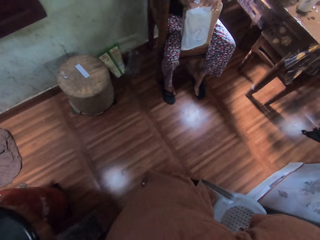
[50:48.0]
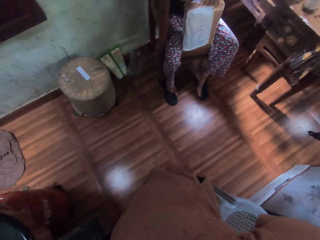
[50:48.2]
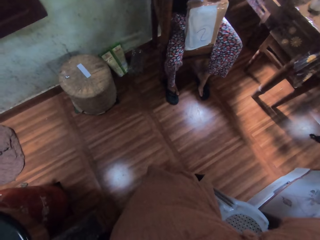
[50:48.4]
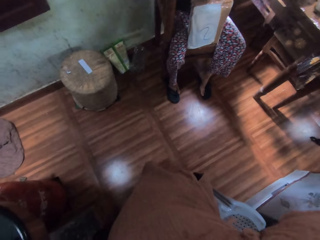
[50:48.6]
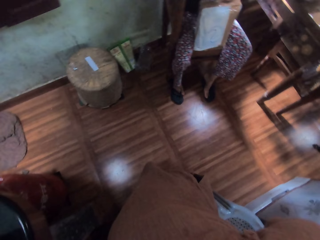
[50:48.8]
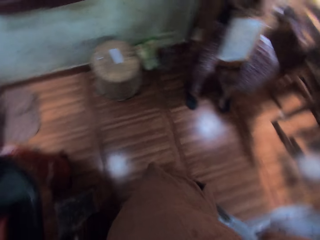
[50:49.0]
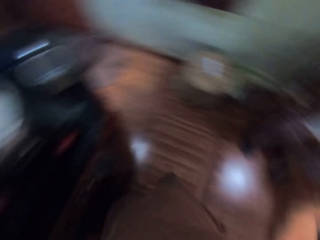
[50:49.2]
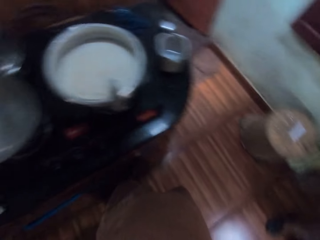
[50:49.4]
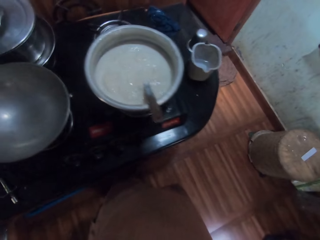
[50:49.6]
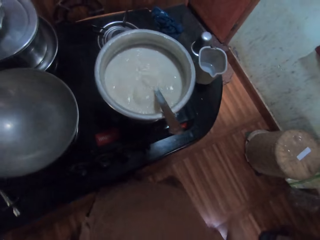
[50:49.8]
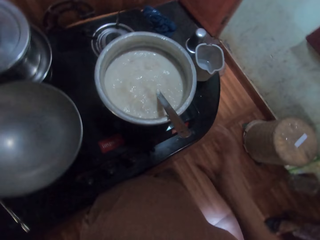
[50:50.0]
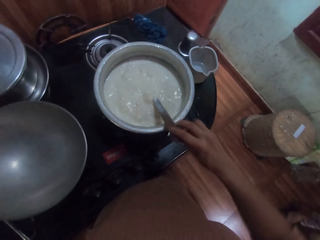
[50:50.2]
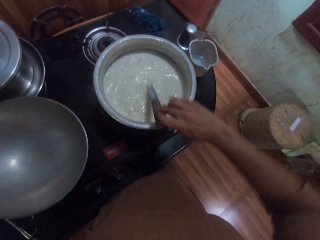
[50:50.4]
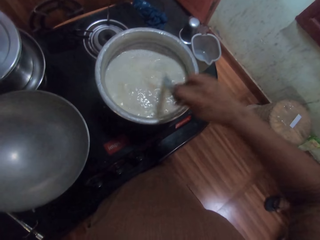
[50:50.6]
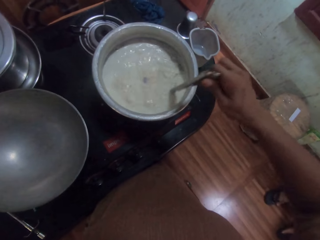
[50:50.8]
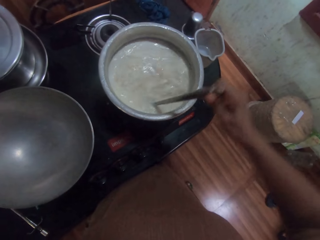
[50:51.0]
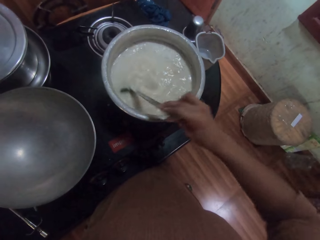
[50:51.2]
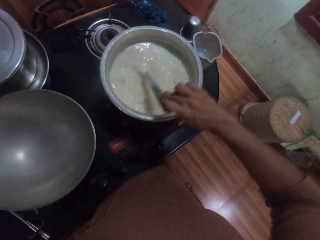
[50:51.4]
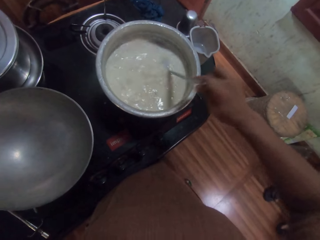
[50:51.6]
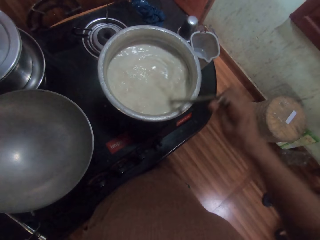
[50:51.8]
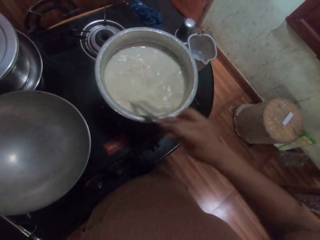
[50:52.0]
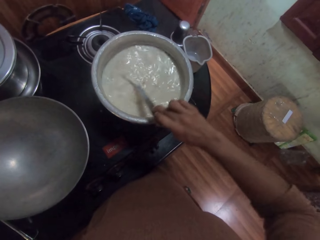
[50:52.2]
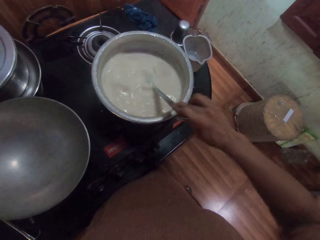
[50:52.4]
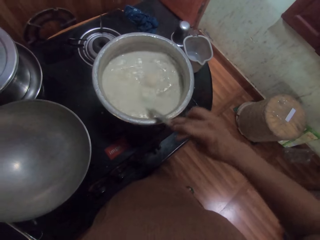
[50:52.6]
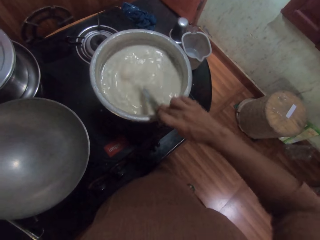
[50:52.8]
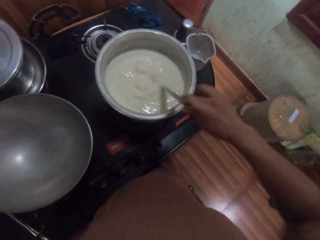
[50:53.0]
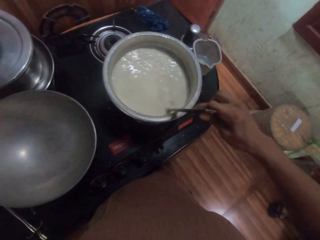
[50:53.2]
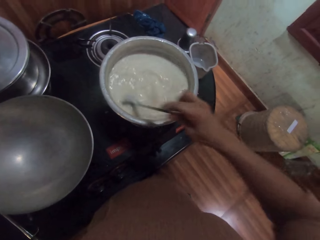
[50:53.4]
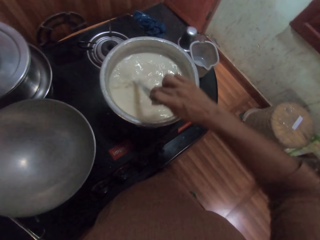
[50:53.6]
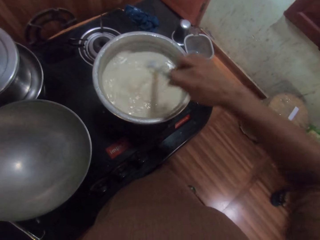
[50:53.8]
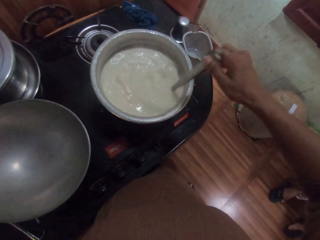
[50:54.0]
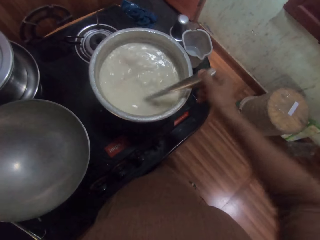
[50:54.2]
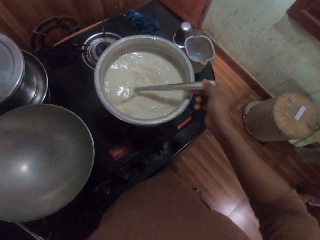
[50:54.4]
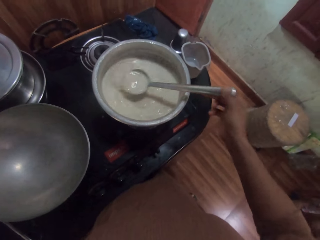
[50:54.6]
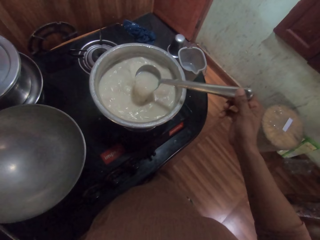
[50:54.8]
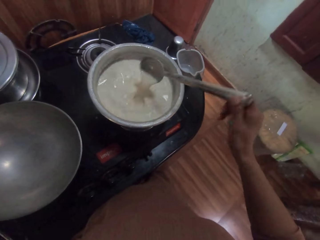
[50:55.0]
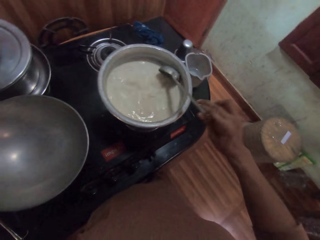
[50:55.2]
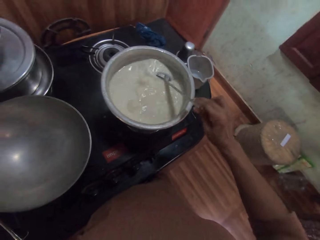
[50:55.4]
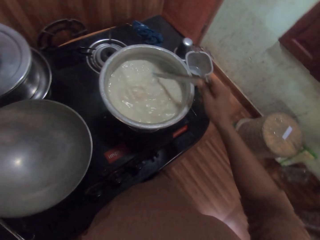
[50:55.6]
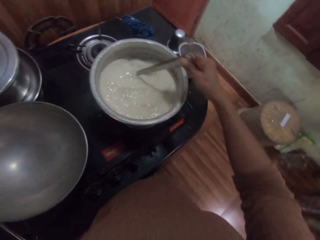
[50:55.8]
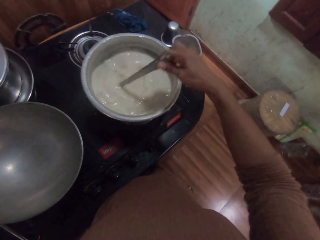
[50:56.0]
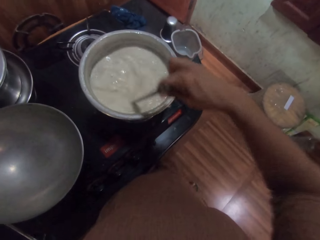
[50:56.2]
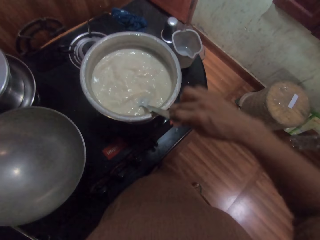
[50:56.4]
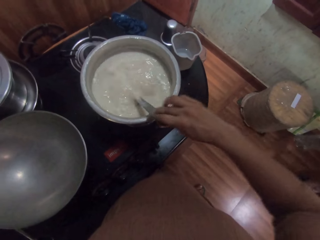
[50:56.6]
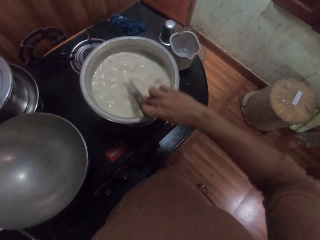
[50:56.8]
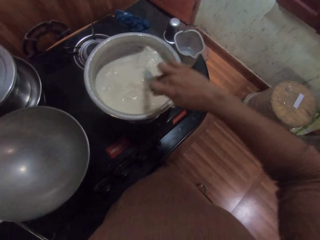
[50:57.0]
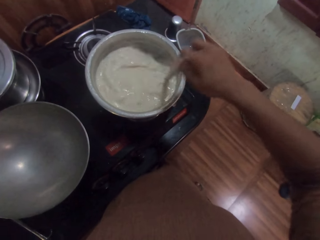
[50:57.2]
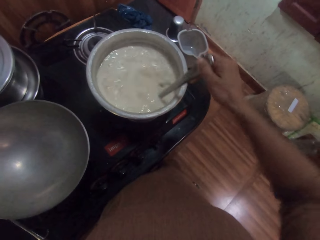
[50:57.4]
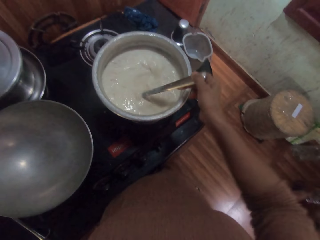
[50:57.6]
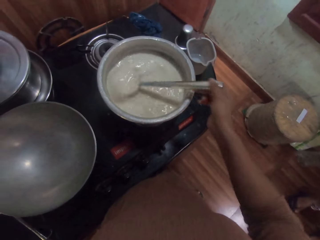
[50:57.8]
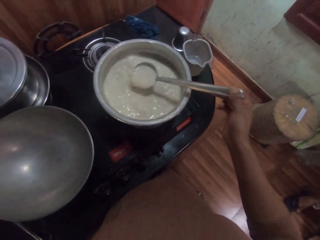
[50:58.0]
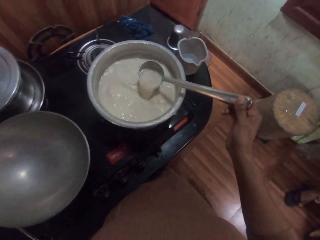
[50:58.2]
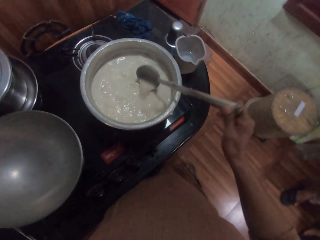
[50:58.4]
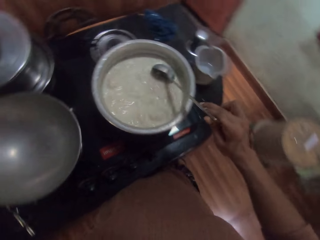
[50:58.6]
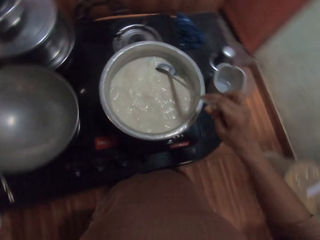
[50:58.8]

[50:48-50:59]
The camera wearer picks up the spoon. She stirs the milk in the pot on the gas burner on the countertop with the spoon in her right hand.

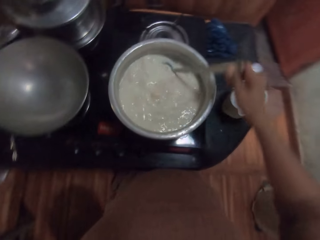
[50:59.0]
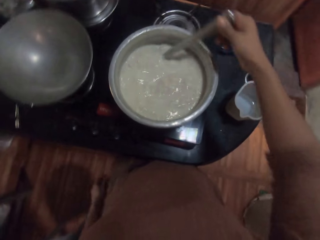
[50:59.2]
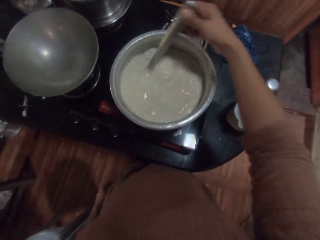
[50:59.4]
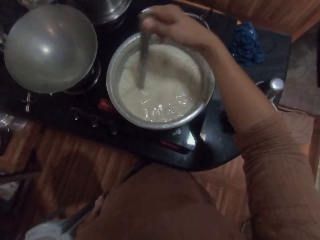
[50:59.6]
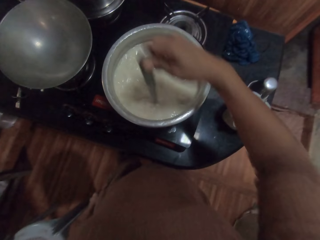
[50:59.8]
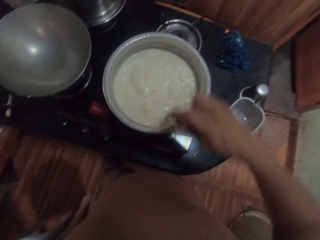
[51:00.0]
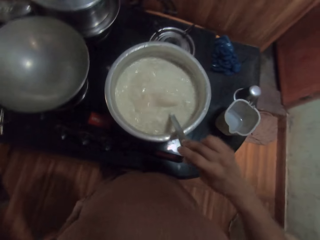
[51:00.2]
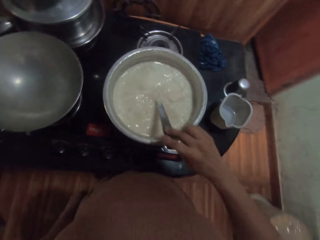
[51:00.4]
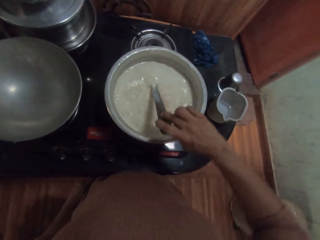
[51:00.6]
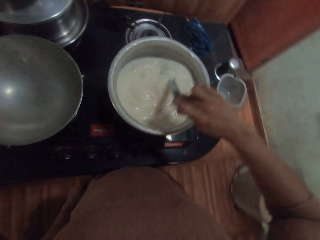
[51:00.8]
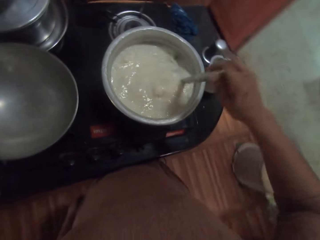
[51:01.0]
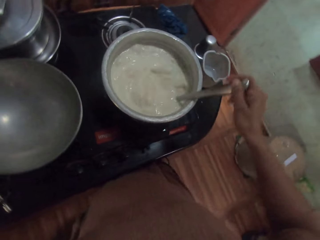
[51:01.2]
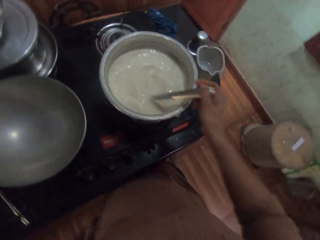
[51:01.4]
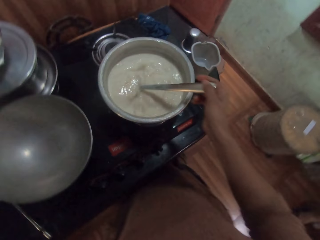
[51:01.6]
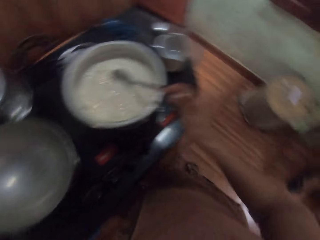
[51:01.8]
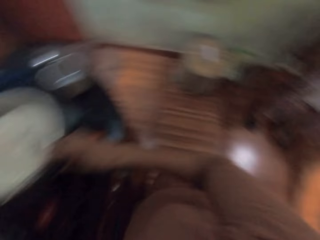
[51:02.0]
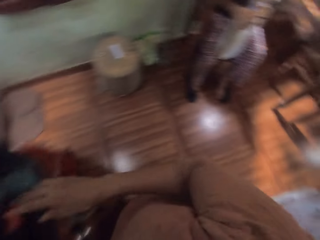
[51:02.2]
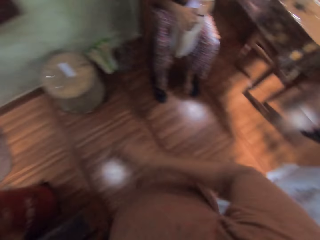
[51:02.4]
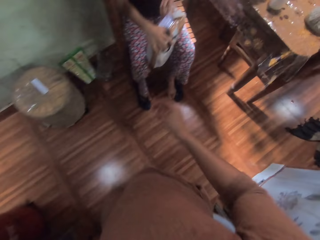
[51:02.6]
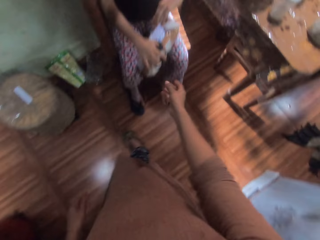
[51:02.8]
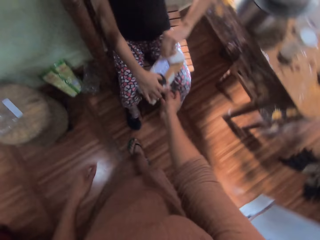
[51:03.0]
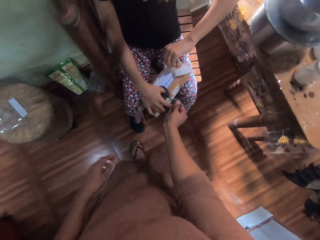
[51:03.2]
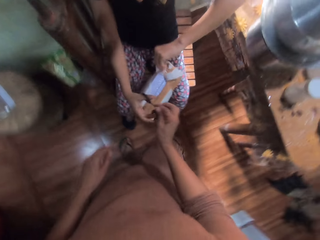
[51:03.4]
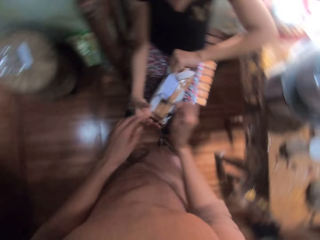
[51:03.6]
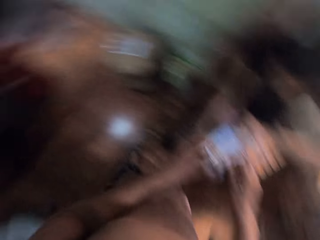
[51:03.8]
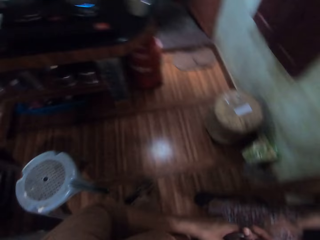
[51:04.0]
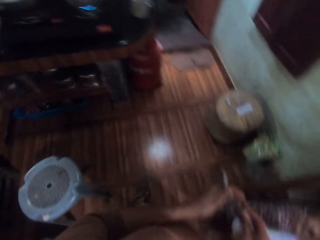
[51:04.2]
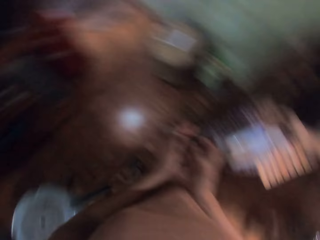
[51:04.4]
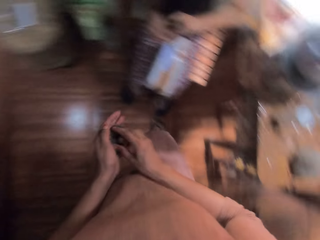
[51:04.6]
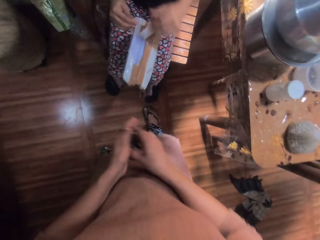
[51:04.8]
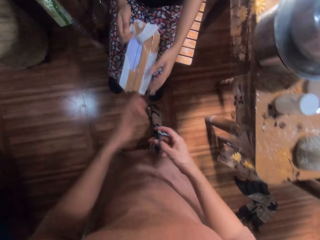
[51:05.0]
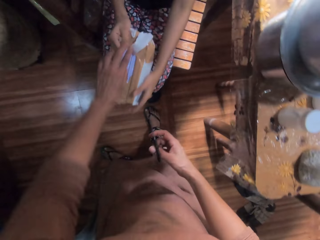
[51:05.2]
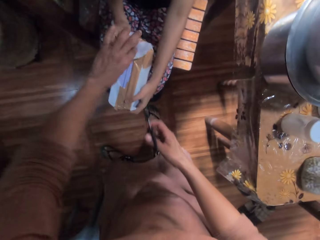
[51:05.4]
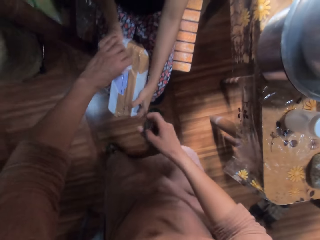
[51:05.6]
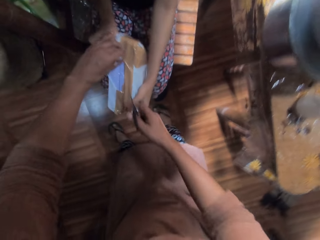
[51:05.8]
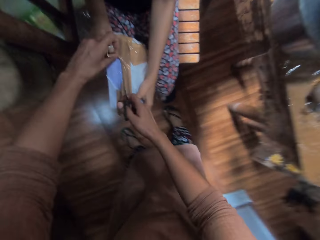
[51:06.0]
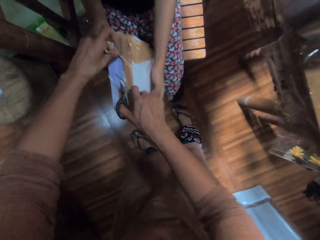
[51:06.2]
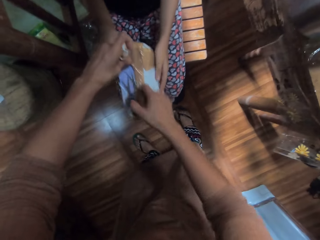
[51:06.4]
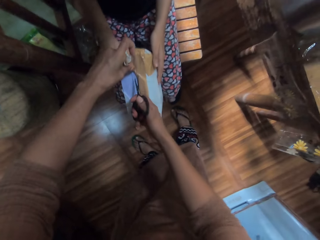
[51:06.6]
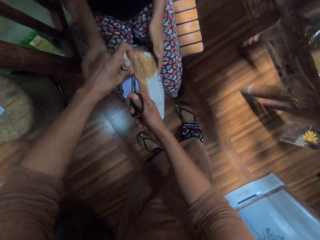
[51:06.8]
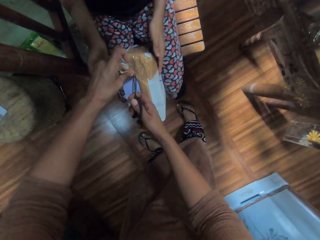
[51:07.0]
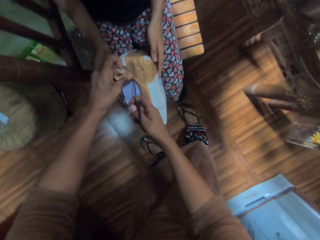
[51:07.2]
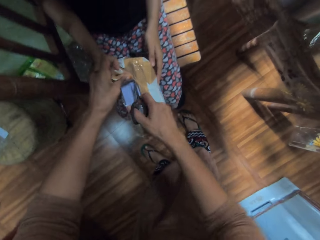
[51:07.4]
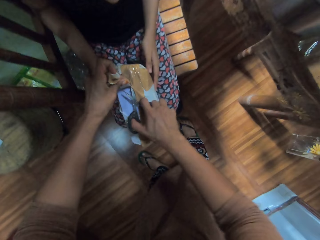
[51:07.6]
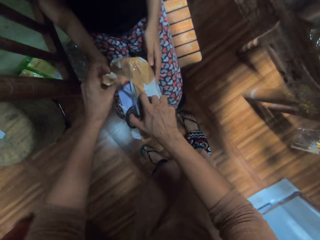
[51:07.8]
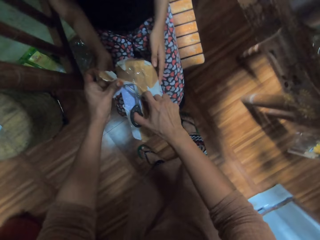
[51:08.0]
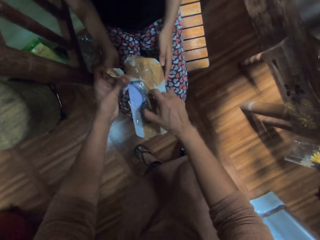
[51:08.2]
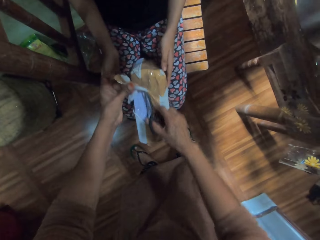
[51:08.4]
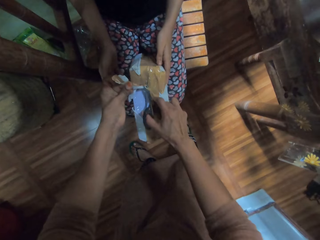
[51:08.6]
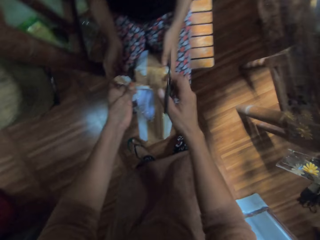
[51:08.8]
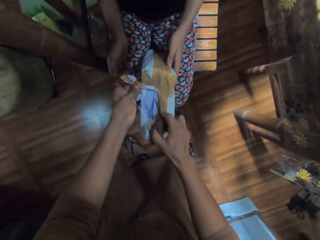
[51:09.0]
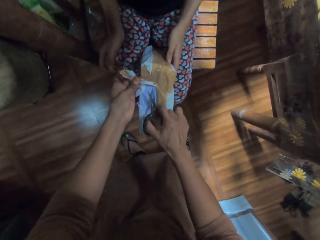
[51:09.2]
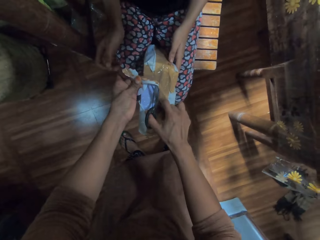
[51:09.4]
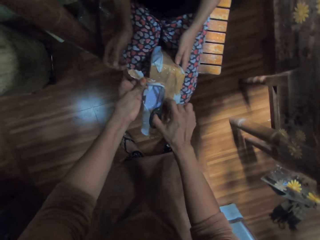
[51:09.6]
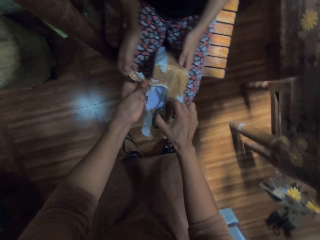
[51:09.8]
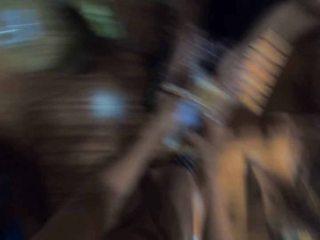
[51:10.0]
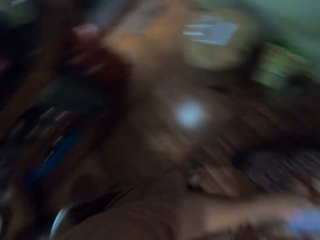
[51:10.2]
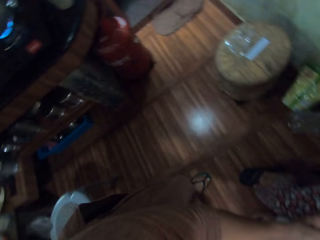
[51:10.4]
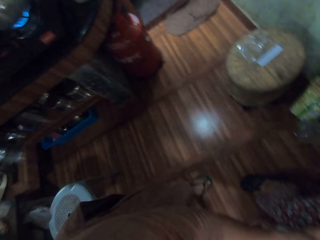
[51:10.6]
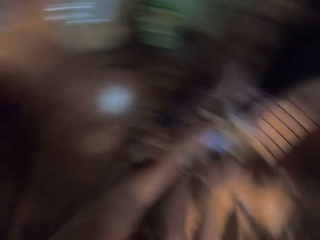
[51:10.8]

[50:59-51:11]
The camera wearer drops the spoon in the pot on the gas burner on the countertop with her right hand. She collects the scissors from a girl with her right hand. She adjusts the scissors in her right hand with her left hand. The girl sits in the kitchen. The camera wearer holds the pack with her left hand. She interacts with the girl. She cuts the pack with the scissors in her right hand.
